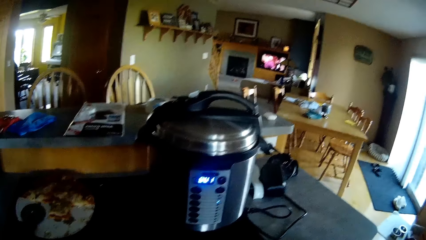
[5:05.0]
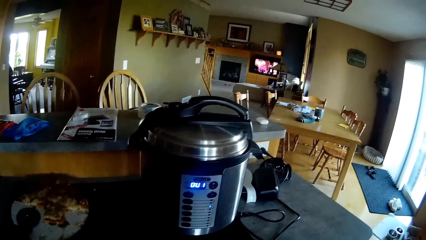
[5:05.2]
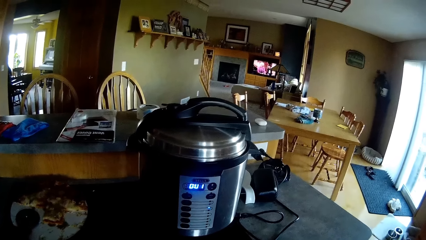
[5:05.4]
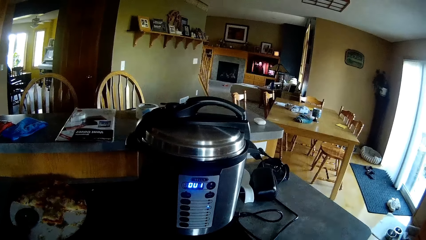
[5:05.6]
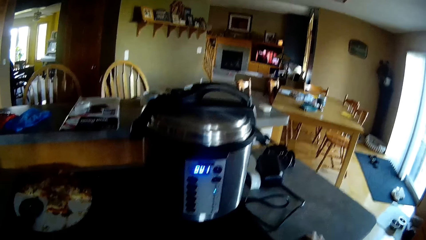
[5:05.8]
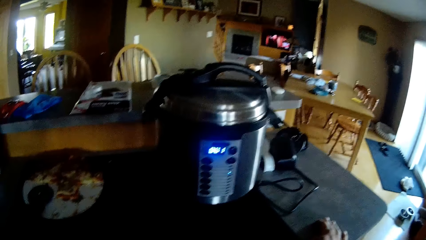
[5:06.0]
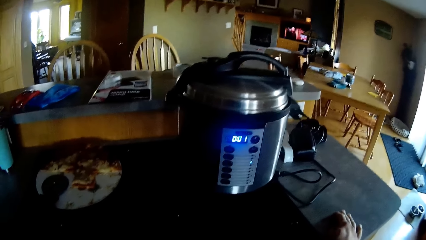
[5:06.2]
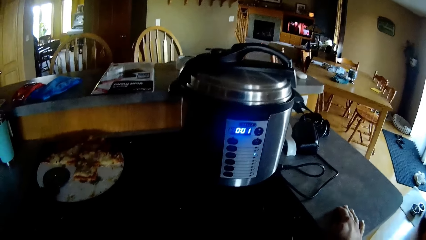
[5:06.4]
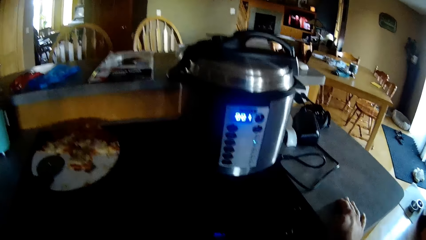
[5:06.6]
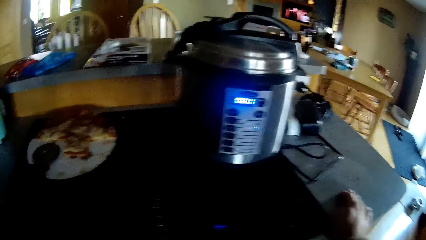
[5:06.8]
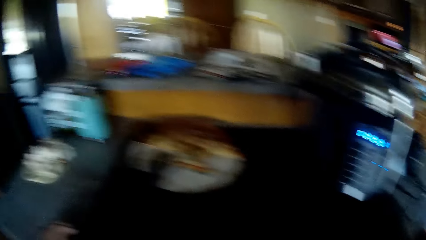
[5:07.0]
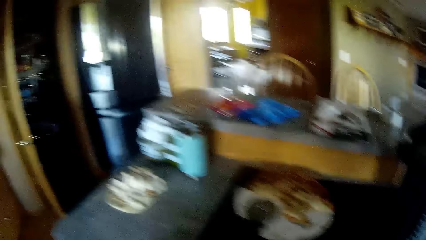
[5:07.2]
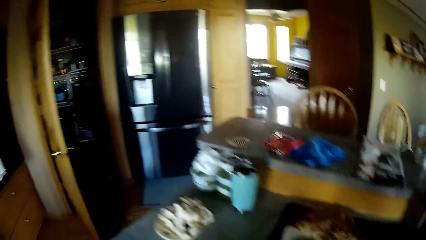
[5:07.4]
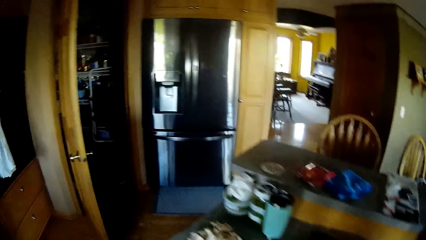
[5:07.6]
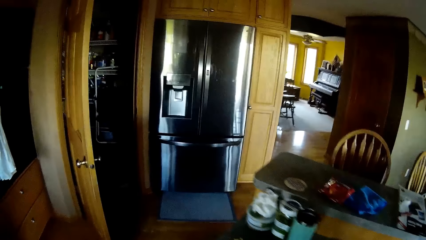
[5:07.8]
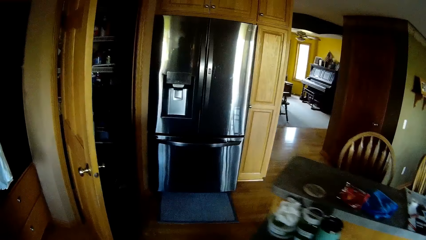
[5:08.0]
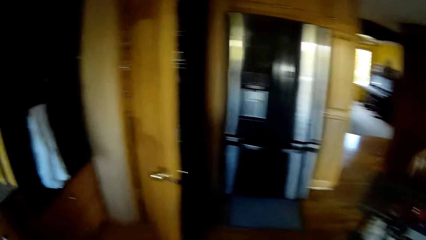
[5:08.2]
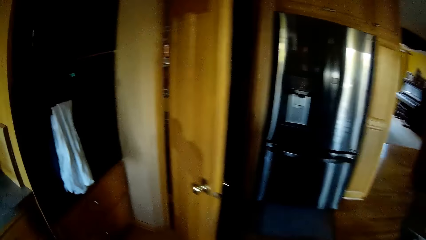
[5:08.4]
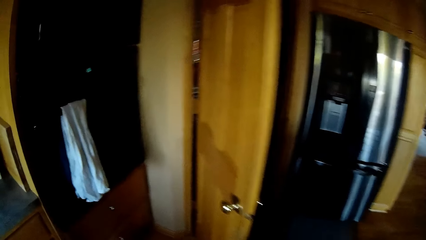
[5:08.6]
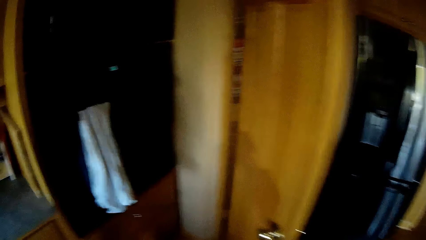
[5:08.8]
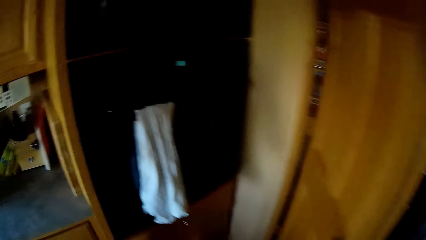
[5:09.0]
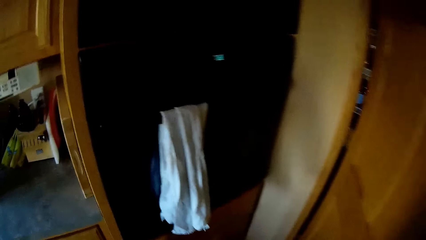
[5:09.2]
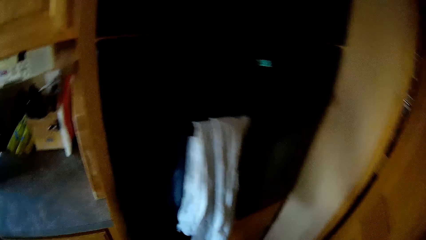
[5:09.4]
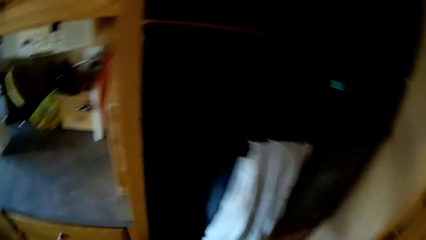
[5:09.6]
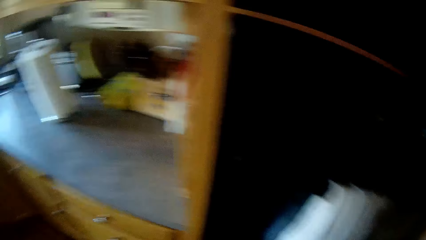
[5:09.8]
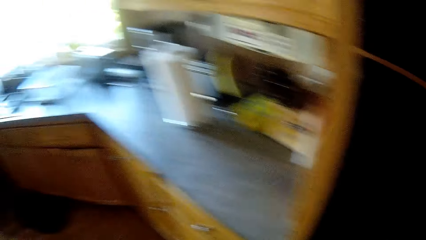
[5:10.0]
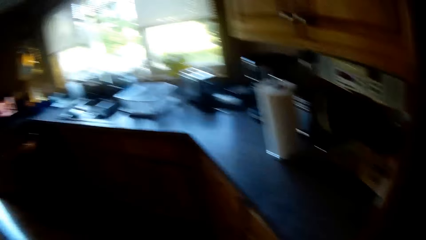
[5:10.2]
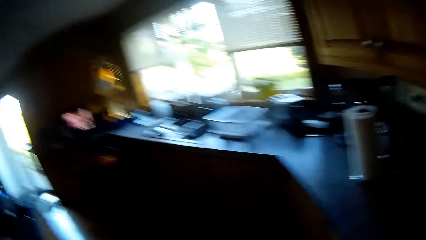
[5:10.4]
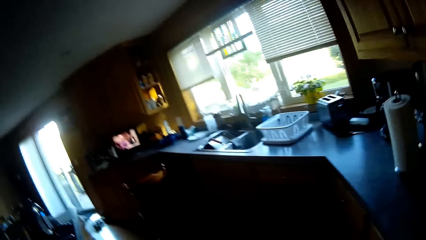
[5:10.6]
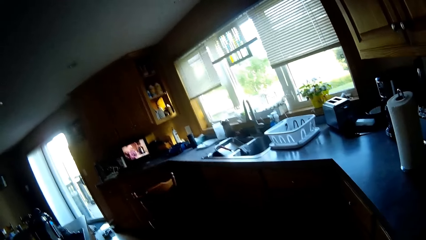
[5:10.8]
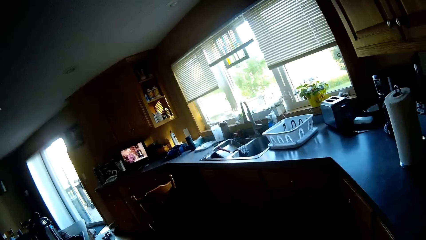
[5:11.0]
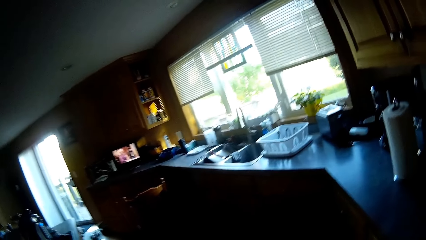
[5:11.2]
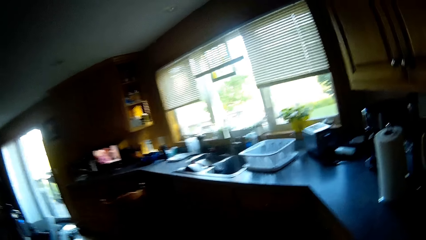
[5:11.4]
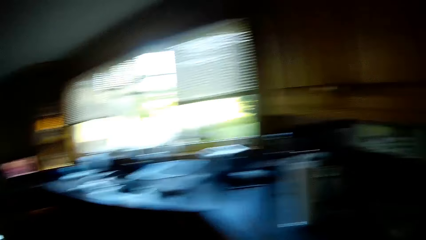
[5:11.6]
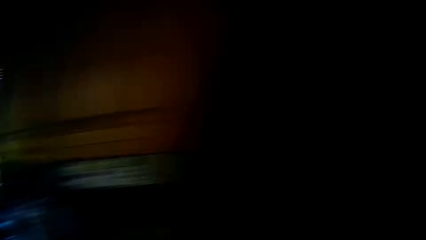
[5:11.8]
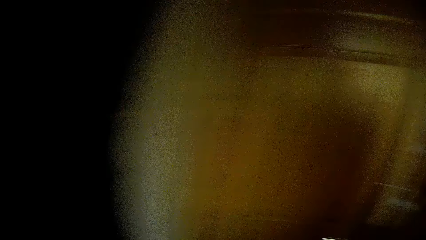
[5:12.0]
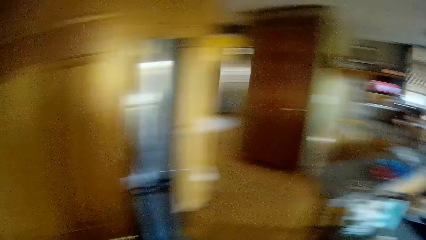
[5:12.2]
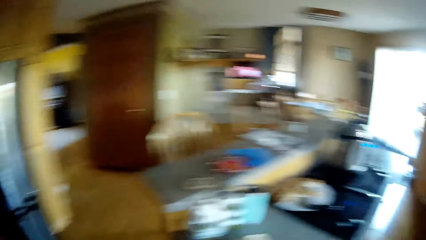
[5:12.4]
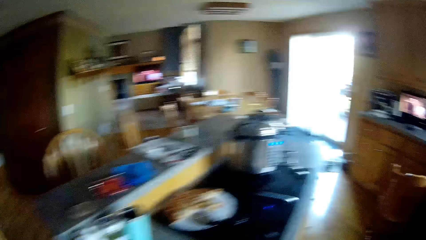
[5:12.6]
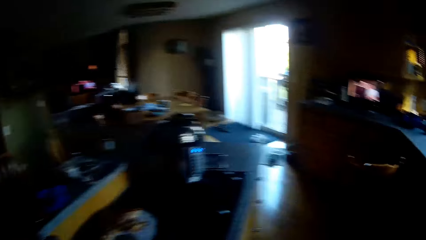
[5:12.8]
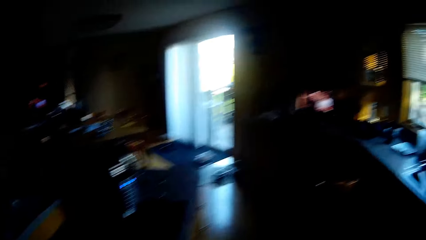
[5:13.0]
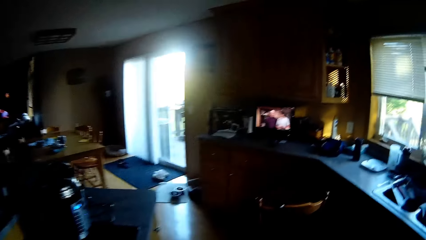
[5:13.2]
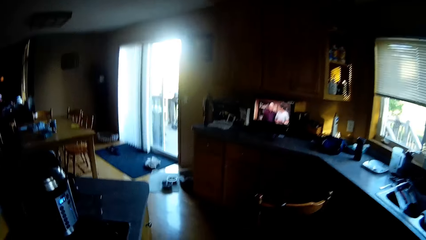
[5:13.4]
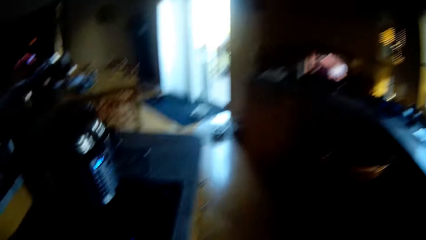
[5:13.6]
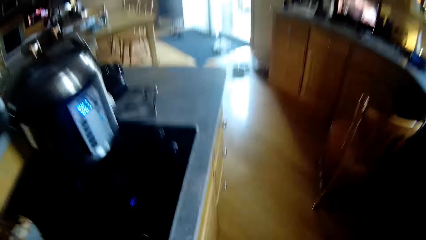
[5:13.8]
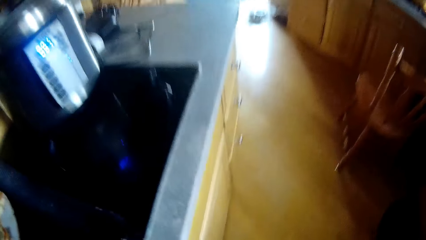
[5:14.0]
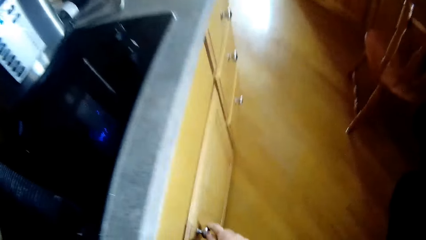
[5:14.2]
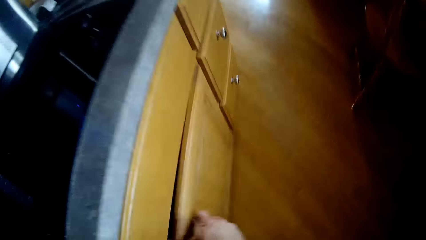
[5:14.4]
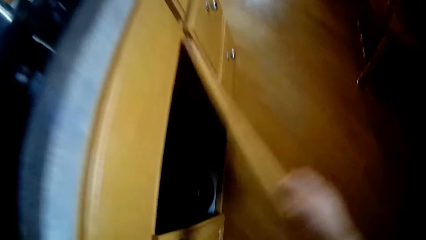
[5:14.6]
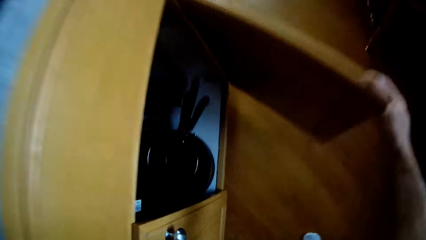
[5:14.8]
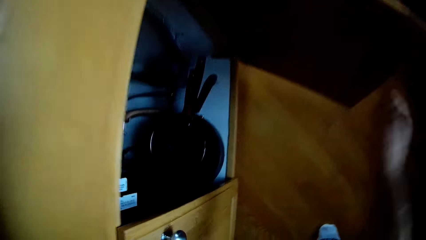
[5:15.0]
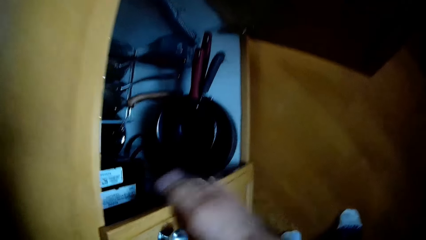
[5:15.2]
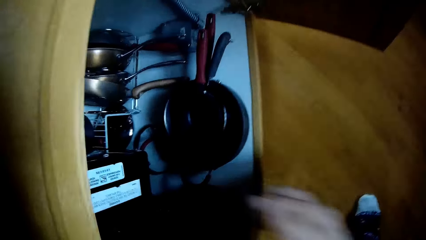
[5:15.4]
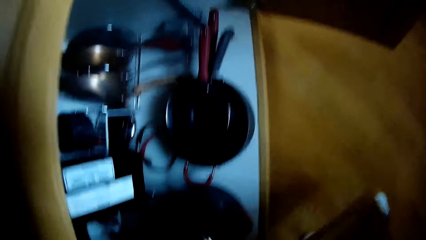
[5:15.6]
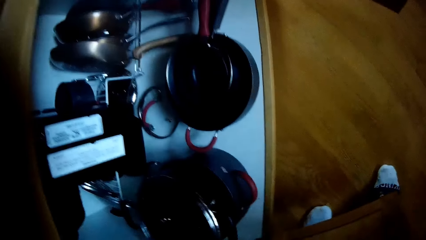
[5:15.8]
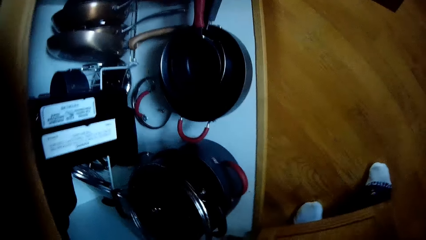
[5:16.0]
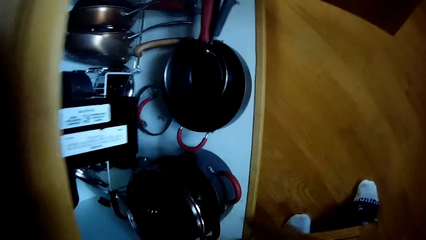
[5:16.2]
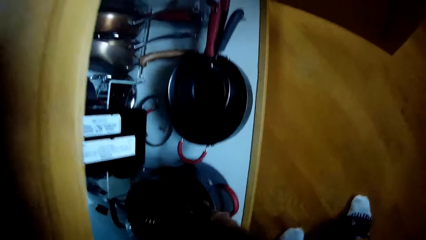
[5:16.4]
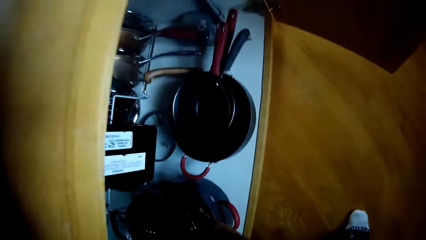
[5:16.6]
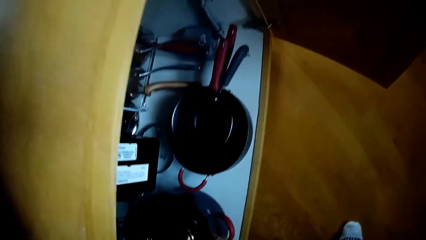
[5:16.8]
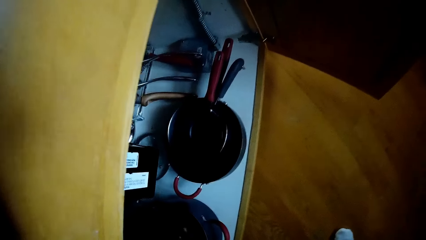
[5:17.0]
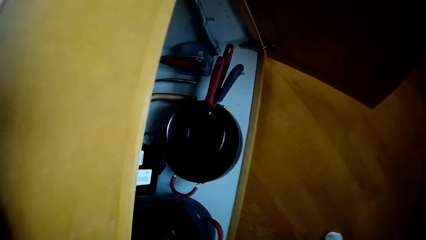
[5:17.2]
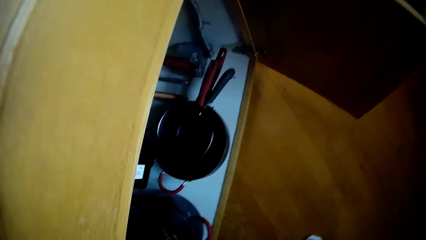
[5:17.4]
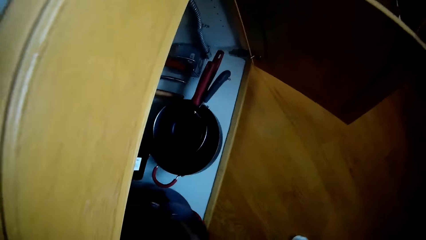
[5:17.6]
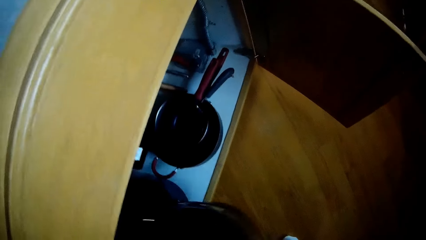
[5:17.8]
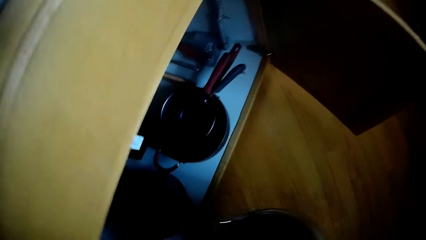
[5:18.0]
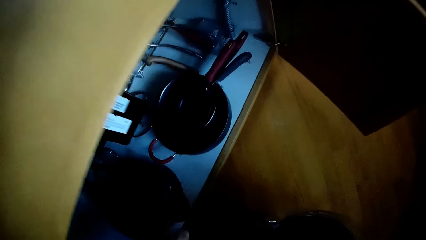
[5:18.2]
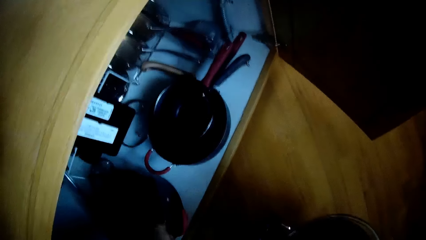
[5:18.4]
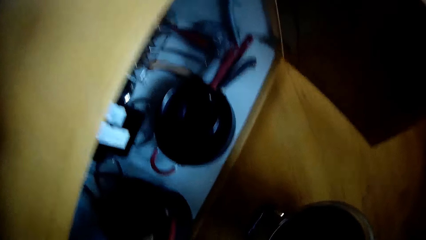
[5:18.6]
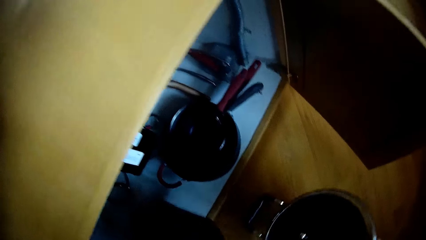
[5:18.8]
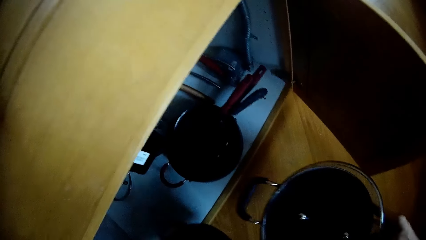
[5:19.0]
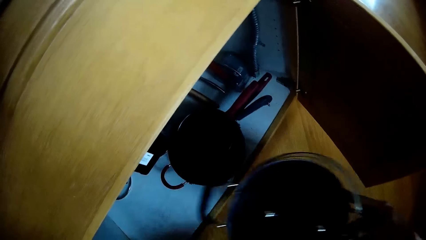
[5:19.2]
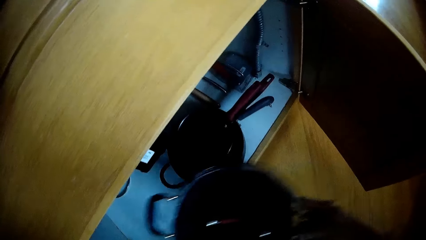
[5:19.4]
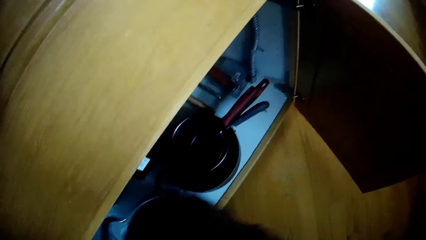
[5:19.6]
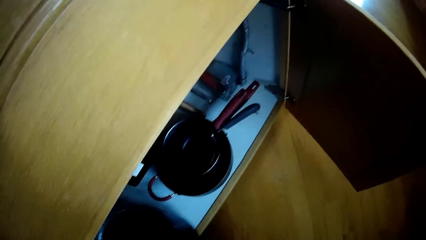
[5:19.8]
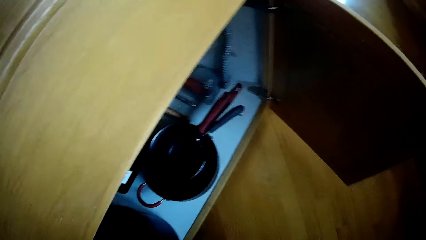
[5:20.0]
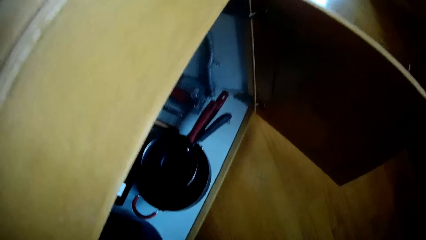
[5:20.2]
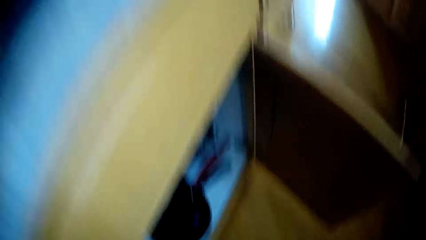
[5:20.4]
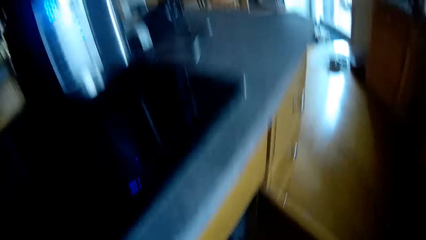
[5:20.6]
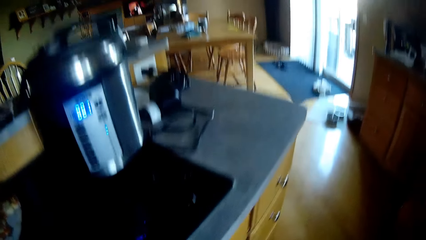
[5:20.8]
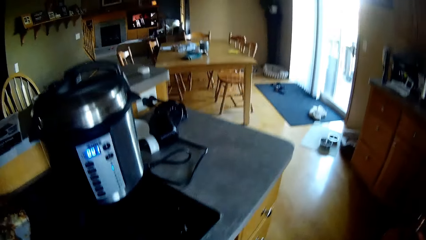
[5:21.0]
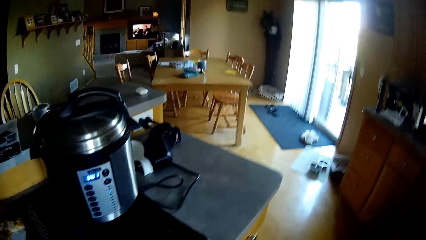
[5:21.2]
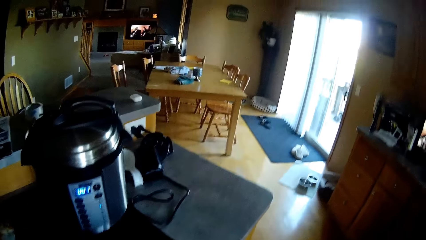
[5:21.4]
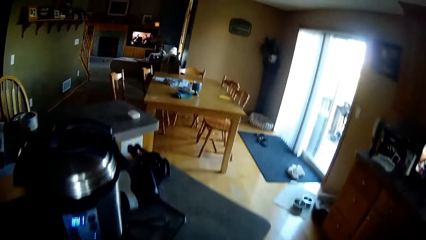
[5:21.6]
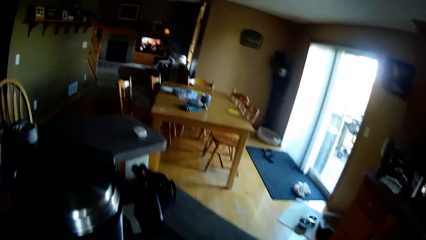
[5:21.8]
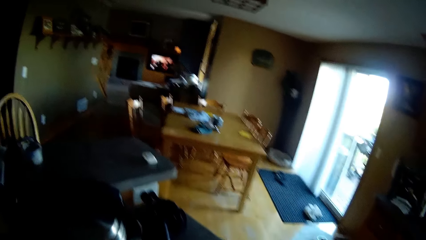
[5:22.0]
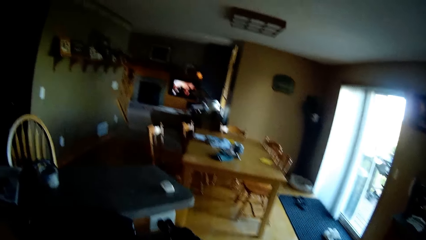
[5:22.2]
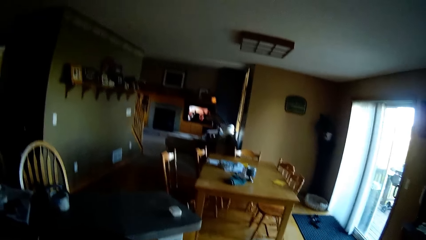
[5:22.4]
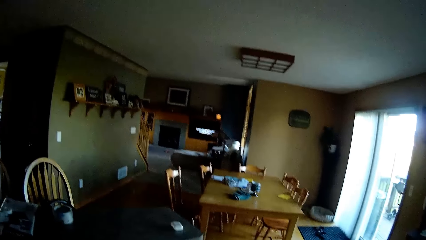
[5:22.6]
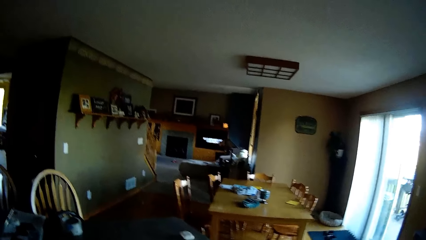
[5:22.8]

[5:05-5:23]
The camera wearer turns the head left and walks in the kitchen. They turn left. They turn the head right. They walk in the kitchen. They swing a hand. They open a cabinet or cupboard. They swing a hand. They open the cabinet. They remove a cooking pot from the cabinet. They take out another pot from the cupboard. They hold the cooking pot. They return the initial pot into the cupboard. They remove a hand from the cooking pot. They move the body. They put the cooking pot on the cabinet.
